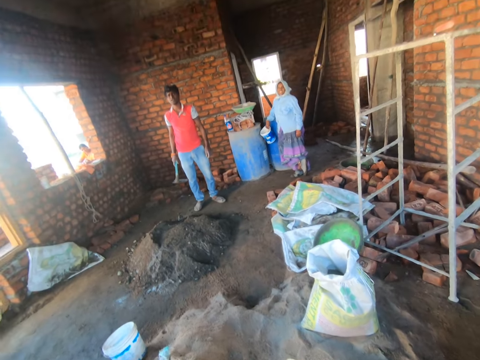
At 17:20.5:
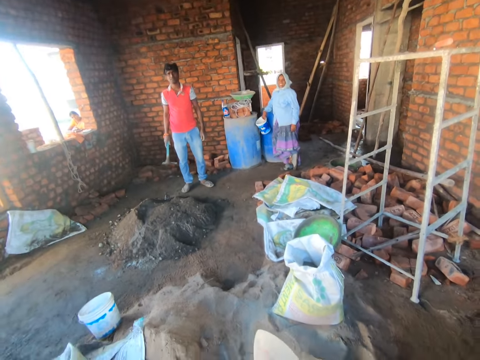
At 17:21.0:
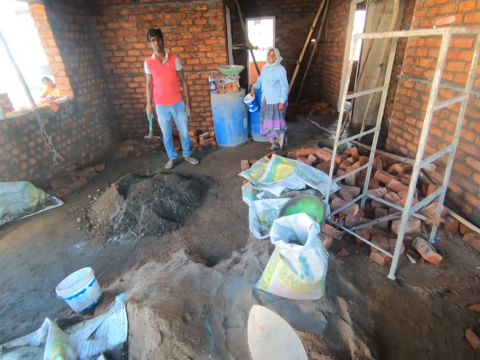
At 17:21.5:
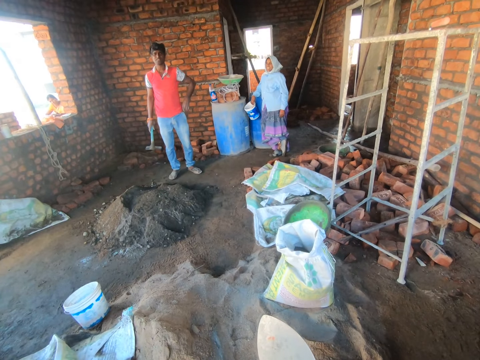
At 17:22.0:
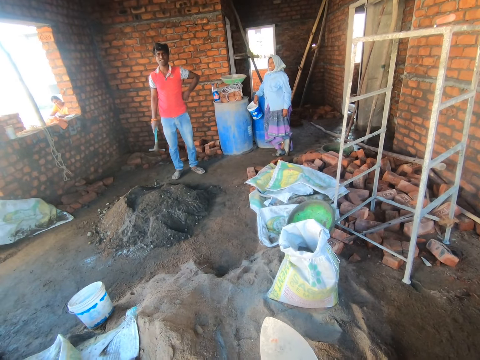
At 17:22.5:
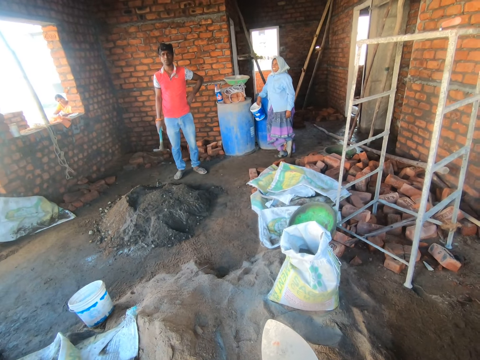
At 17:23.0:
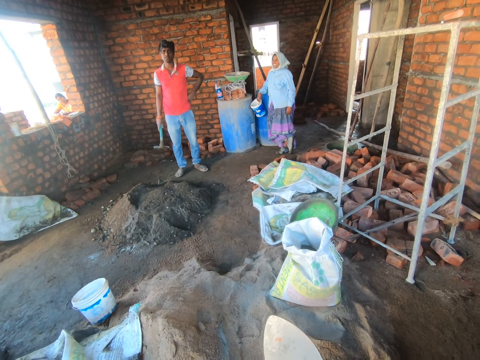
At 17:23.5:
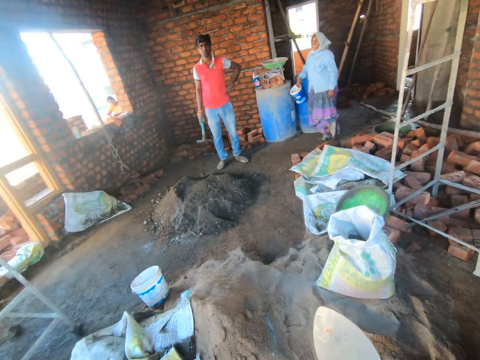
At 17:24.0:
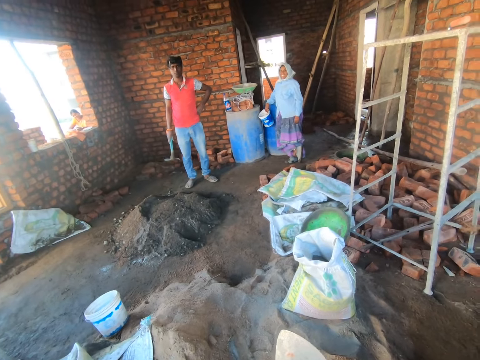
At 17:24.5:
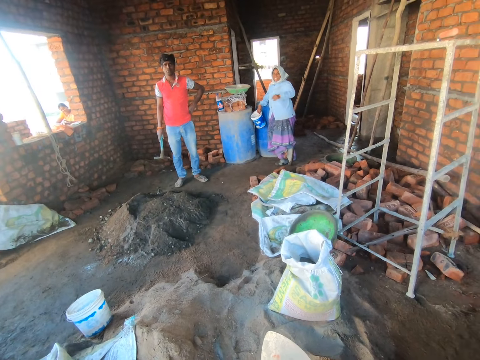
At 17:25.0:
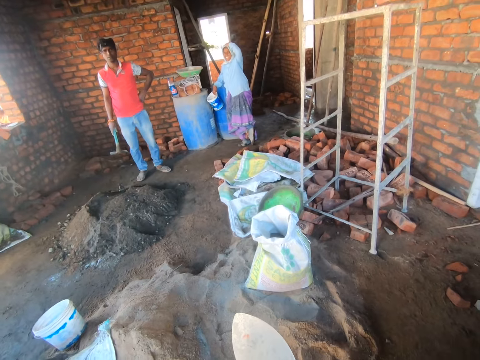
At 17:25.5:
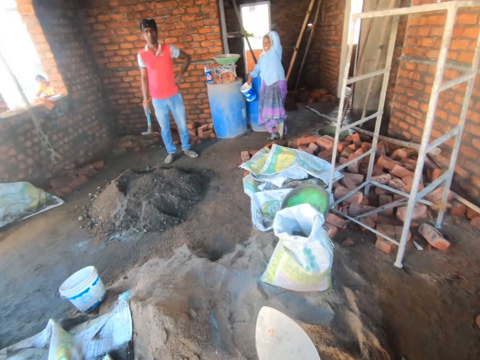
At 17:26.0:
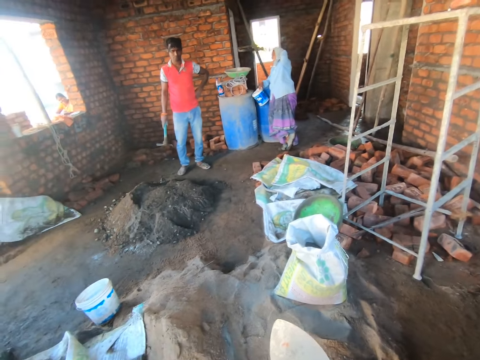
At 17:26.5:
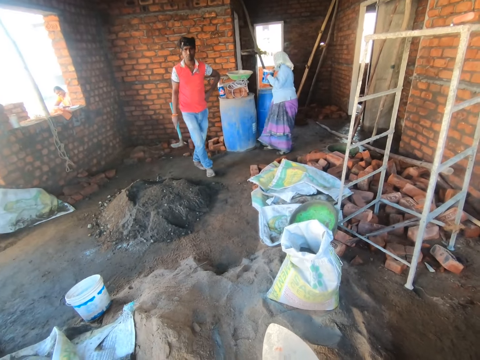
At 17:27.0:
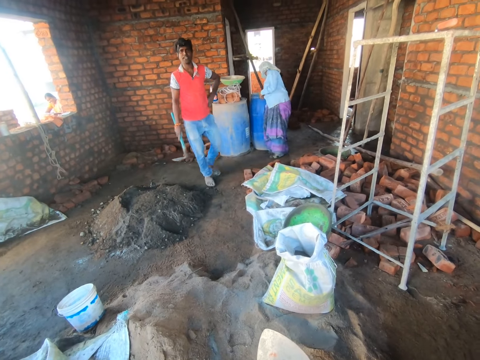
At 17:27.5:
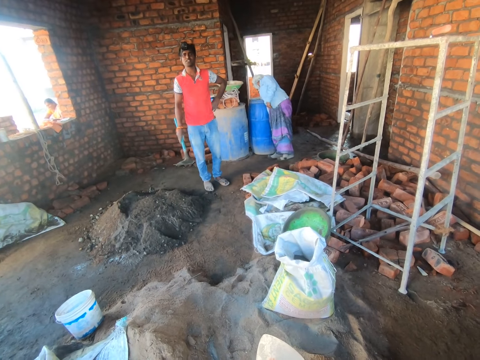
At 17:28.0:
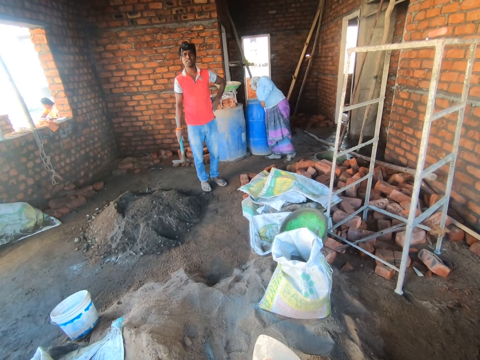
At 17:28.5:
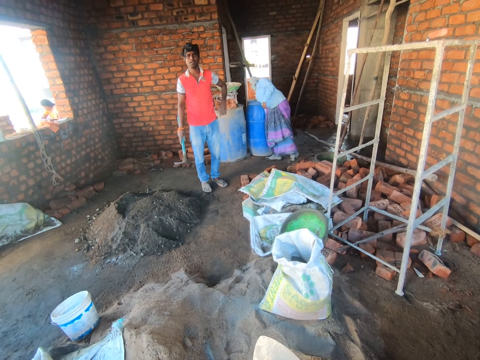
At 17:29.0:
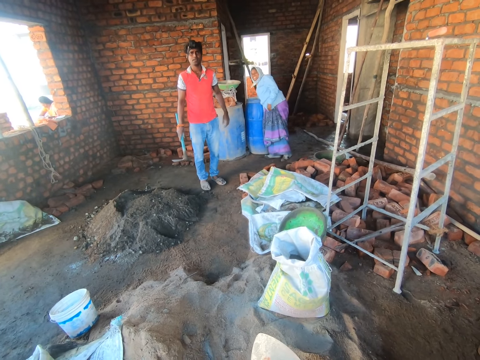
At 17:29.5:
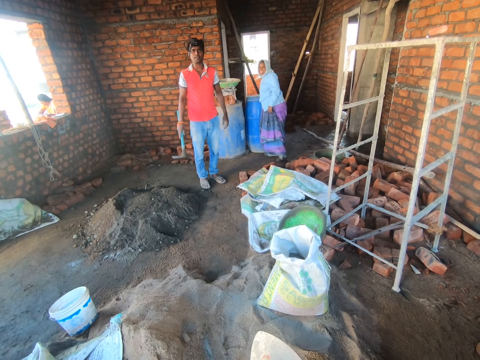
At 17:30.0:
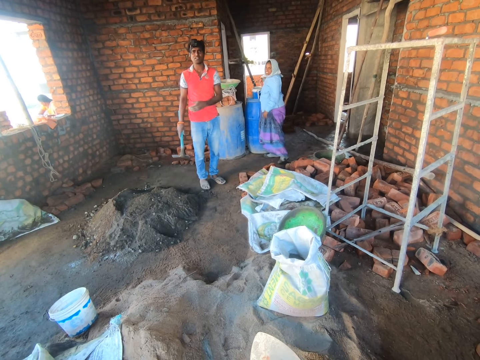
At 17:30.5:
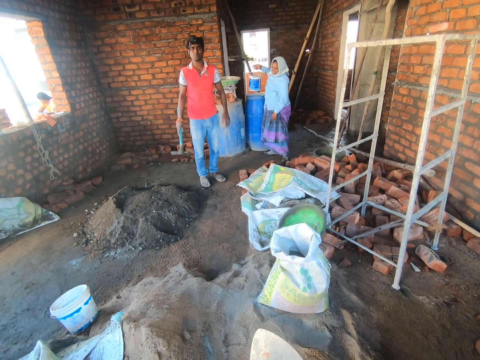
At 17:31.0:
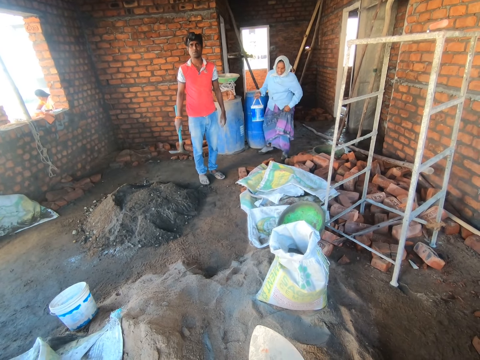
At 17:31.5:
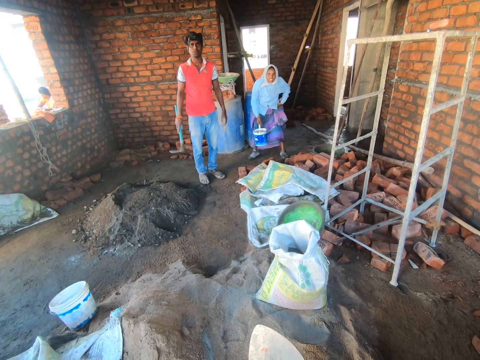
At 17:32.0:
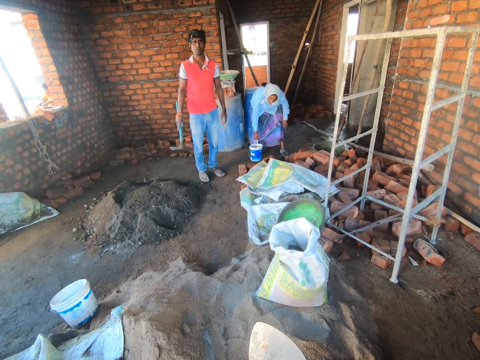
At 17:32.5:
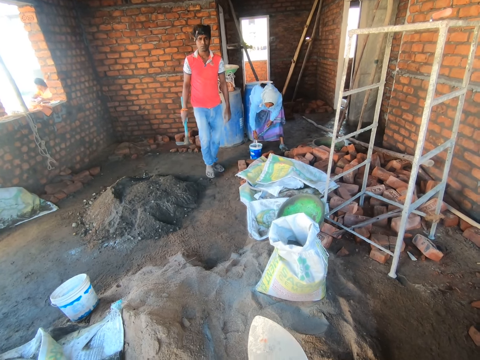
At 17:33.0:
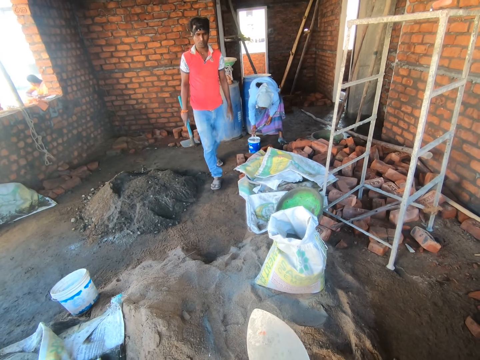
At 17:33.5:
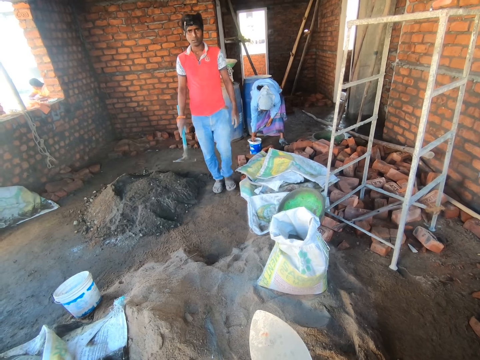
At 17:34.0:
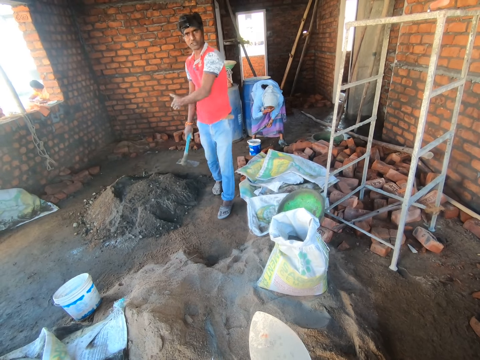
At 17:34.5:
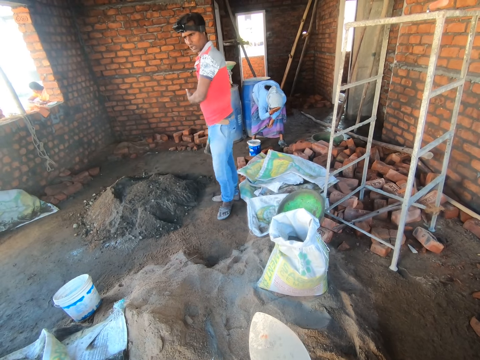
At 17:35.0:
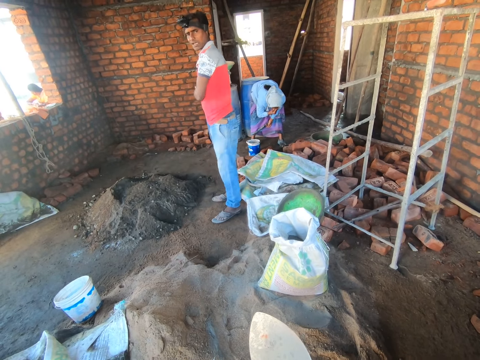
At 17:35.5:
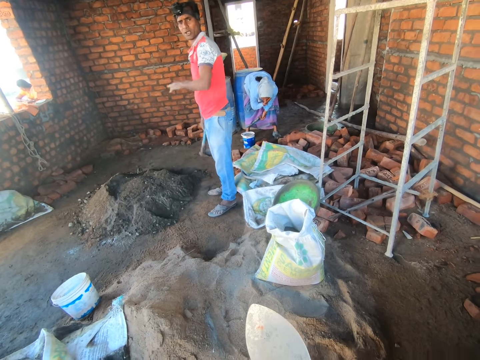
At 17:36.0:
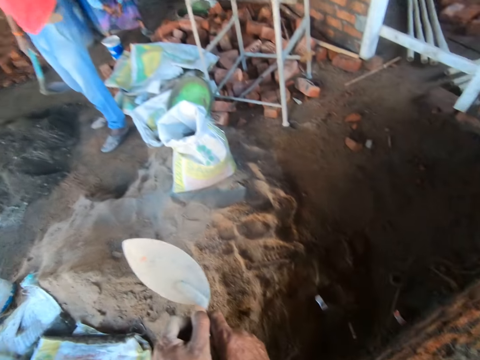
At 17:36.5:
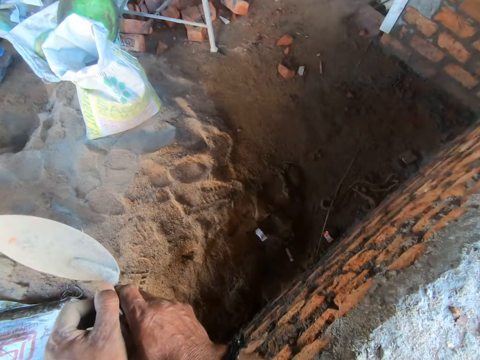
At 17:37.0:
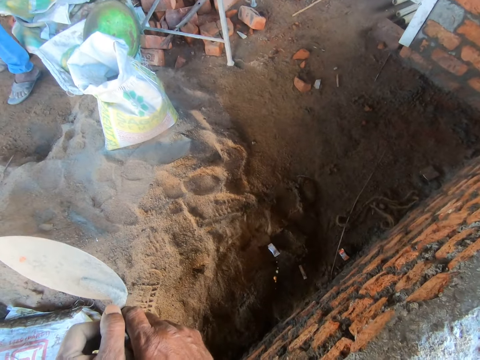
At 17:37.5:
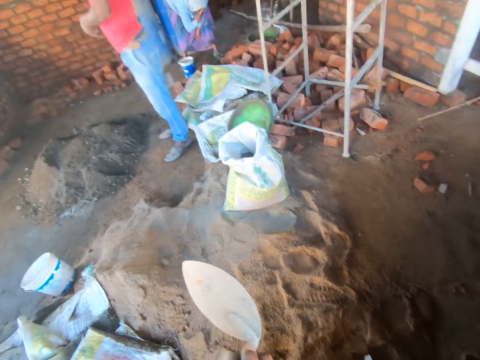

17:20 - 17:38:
A person fetches water with a bucket inside the drum. The person puts the bucket of water on the ground. Another person walks around the house. The first person washes her face. The other person moves his hand. The camera wearer looks around the ground. They throw saliva on the ground. They look around the house.
